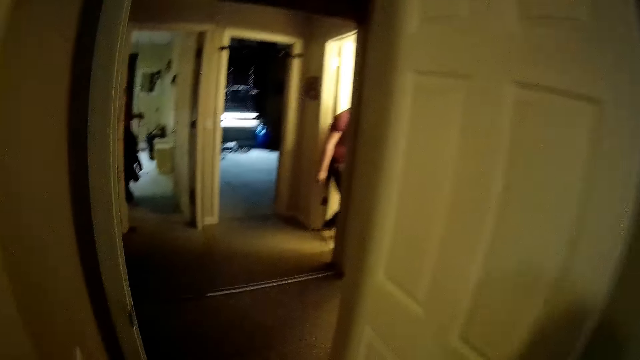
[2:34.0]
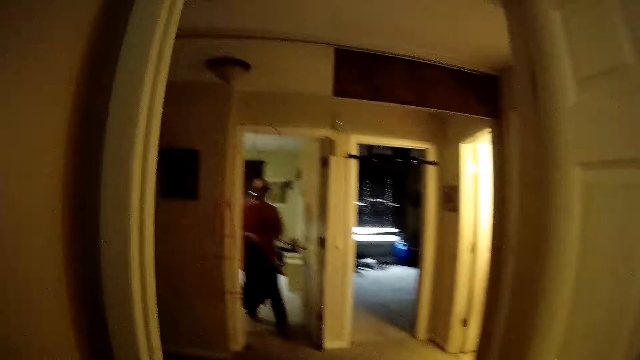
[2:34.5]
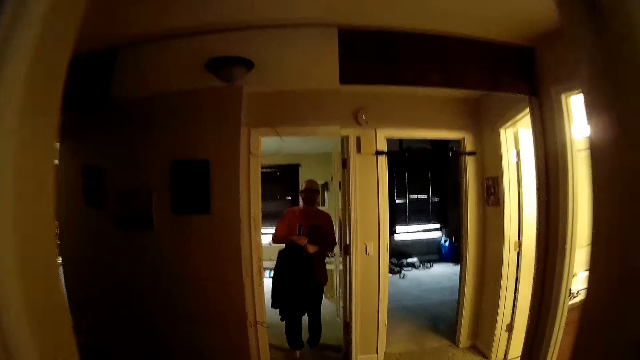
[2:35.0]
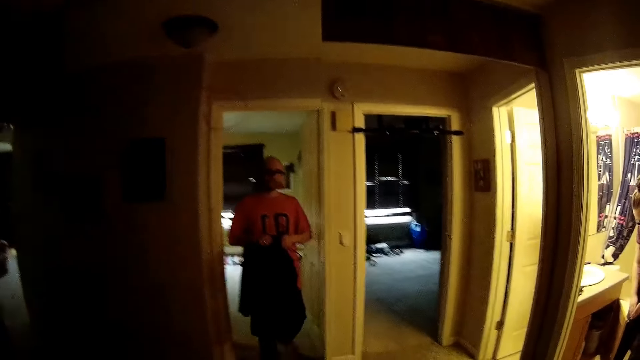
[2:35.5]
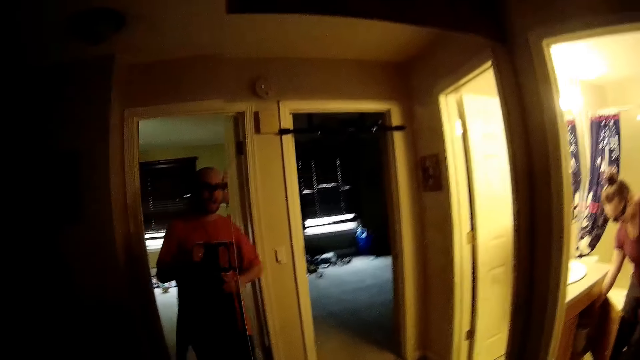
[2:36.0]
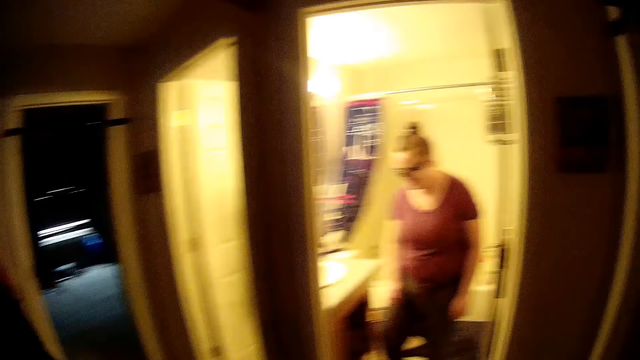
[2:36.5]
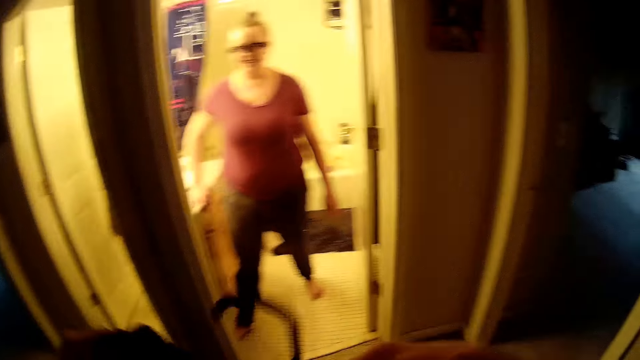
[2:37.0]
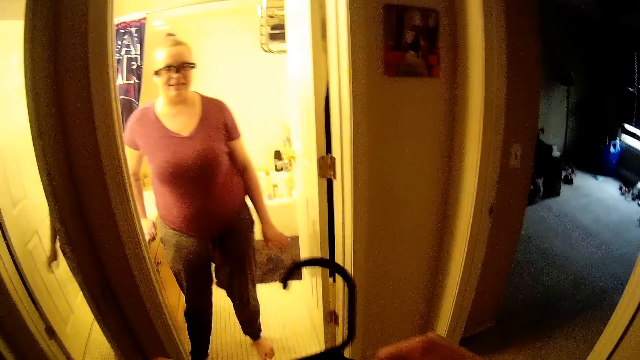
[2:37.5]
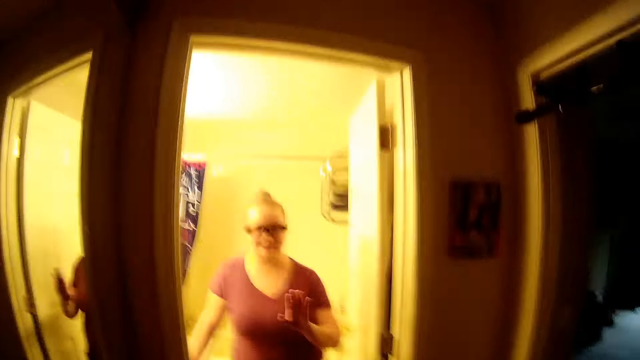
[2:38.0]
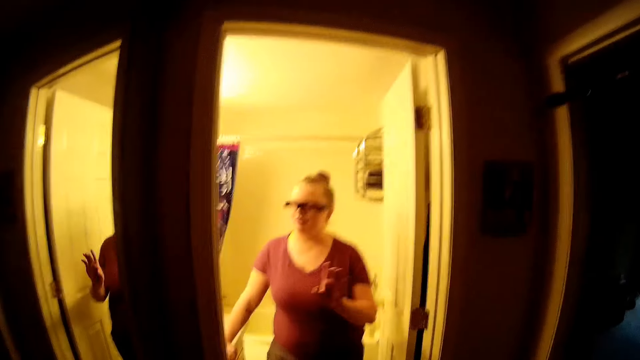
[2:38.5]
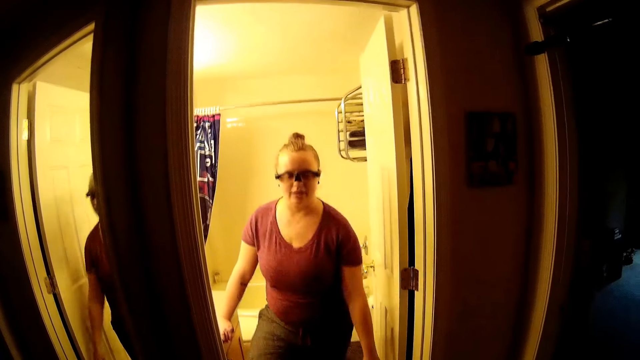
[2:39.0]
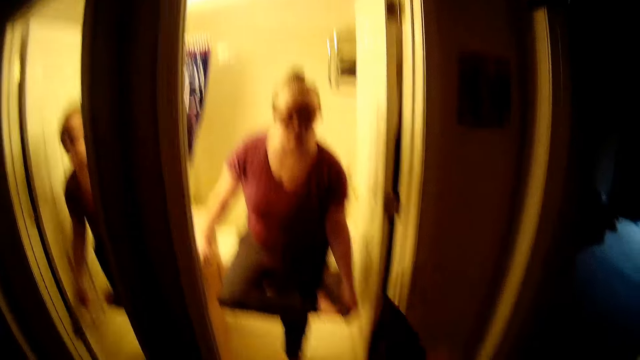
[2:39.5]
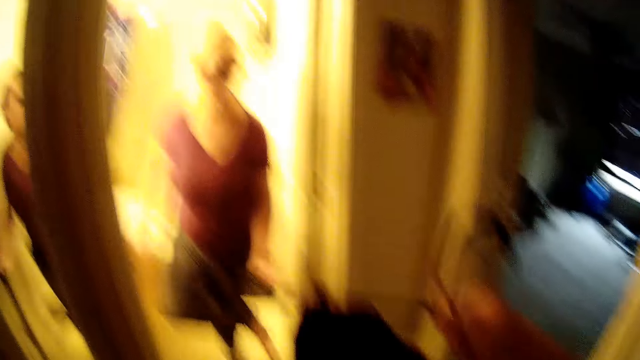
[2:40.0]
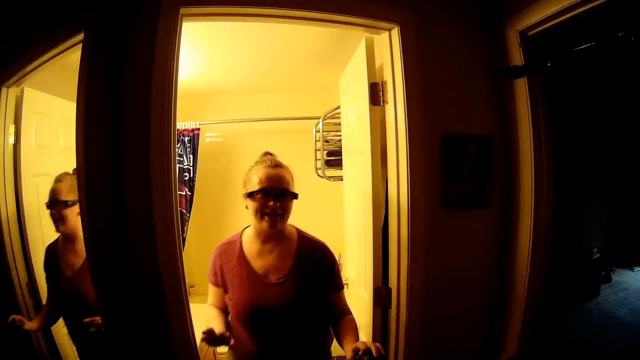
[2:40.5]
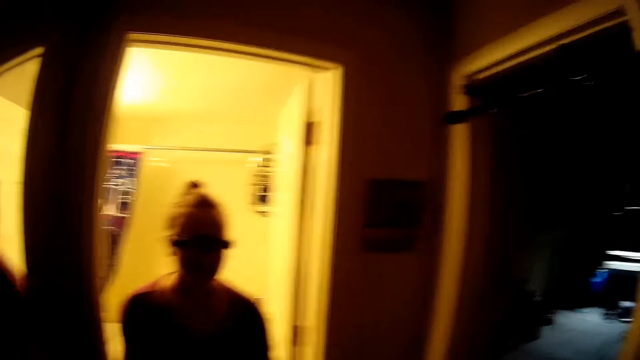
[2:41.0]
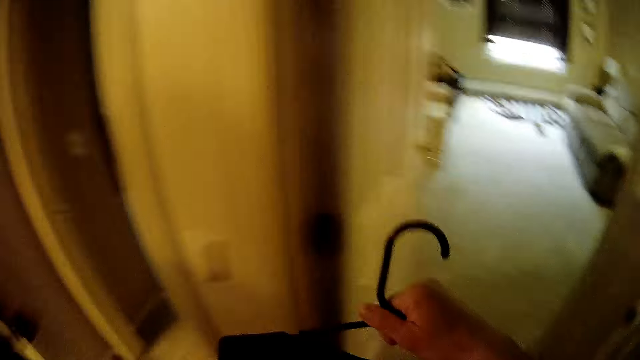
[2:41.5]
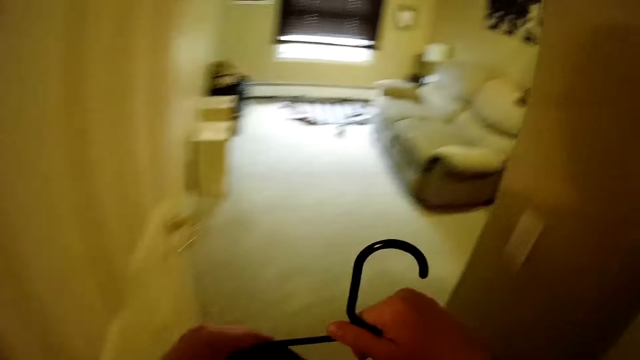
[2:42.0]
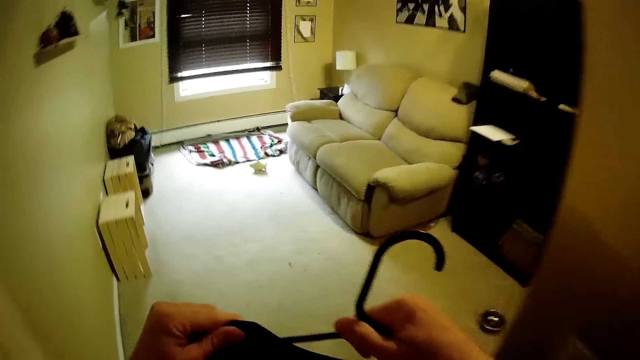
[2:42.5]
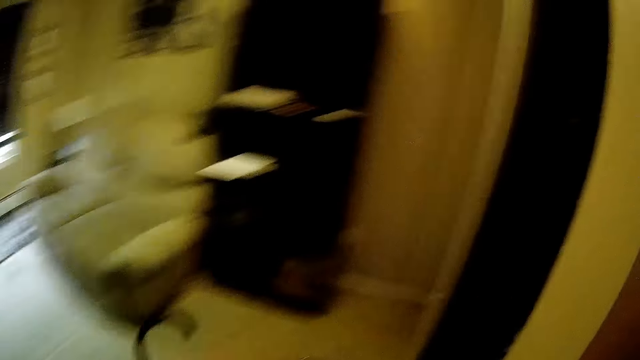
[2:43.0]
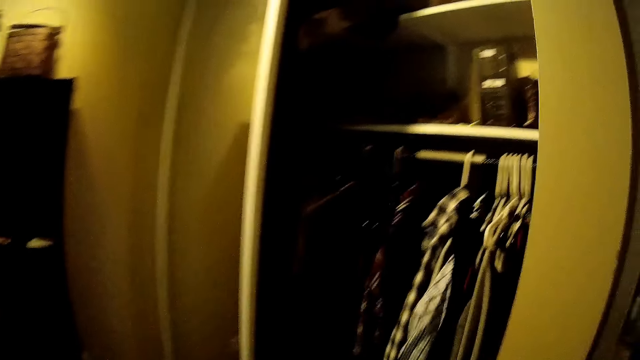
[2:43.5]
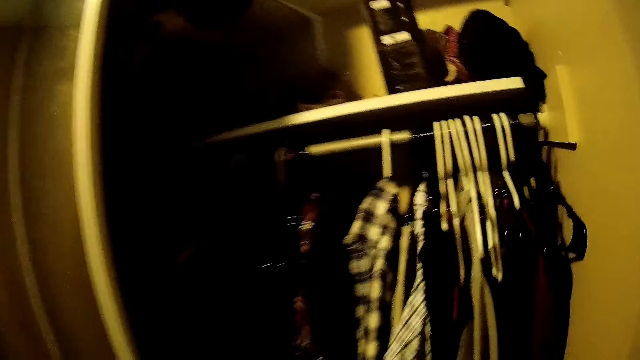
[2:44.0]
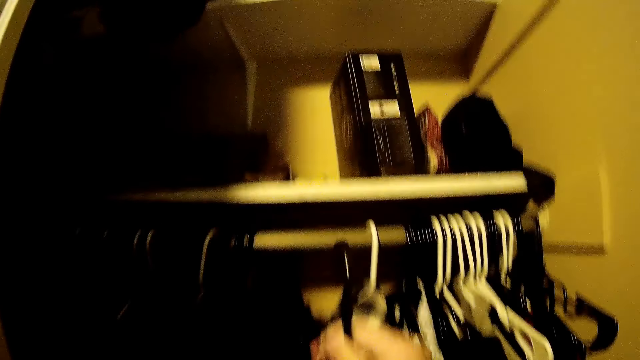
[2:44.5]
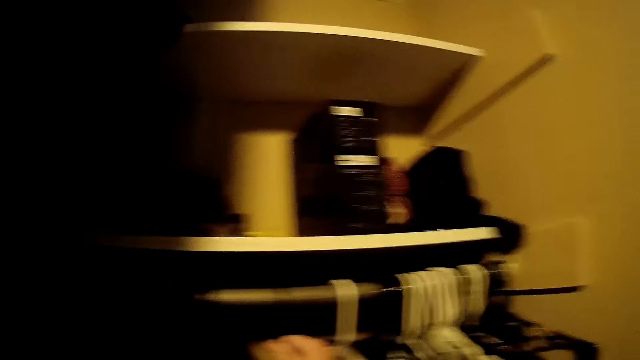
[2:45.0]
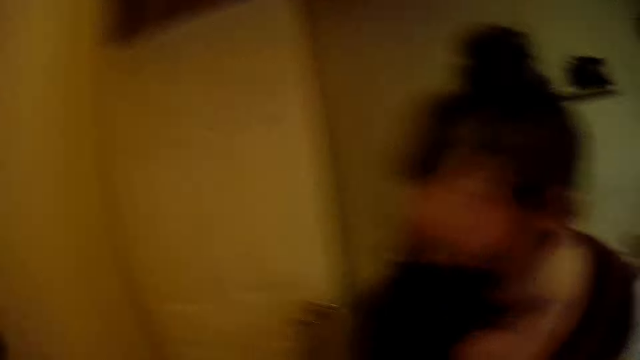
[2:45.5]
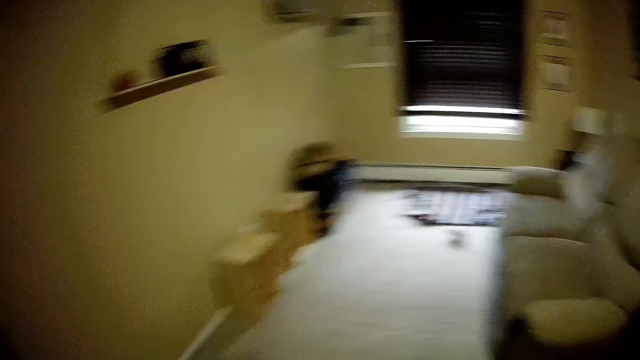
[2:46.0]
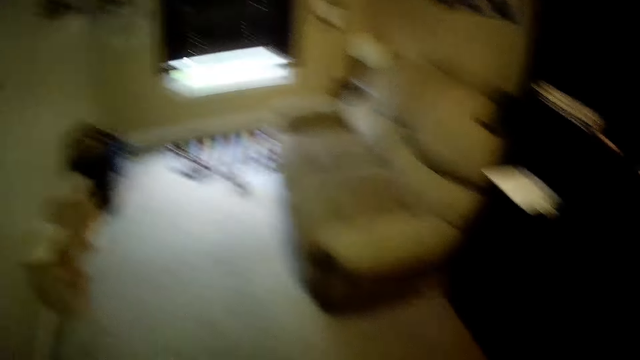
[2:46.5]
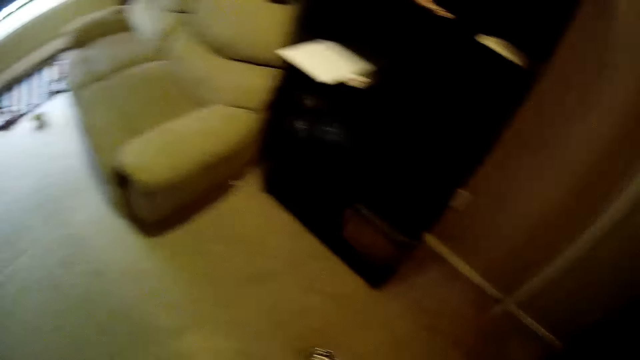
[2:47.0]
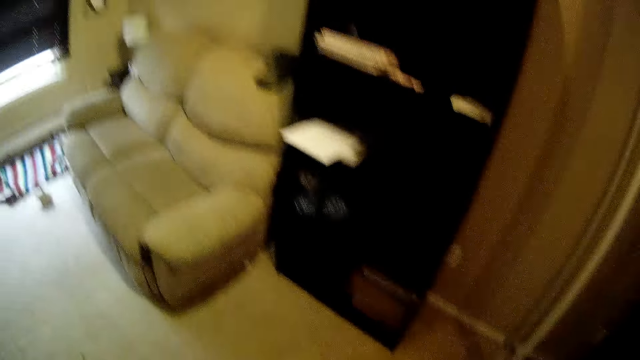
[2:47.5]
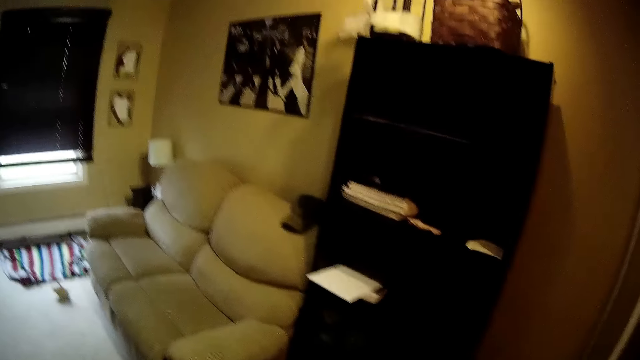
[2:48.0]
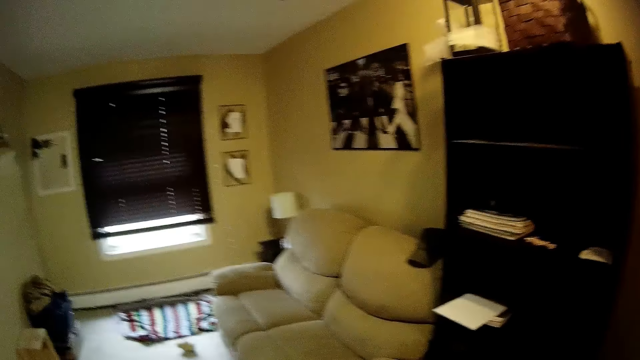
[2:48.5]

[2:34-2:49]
The camera wearer walks out of the room. The woman places her right hand on a bathroom counter. The camera wearer holds a hanger and talks to the woman. The woman picks up a black sock from her left foot with her left hand. The camera wearer walks around. He adjusts the black dress on the hanger with his left hand. He adjusts a shirt on a hanger in the wardrobe with his left hand. He hangs the black dress on the wardrobe with his right hand. He looks around.

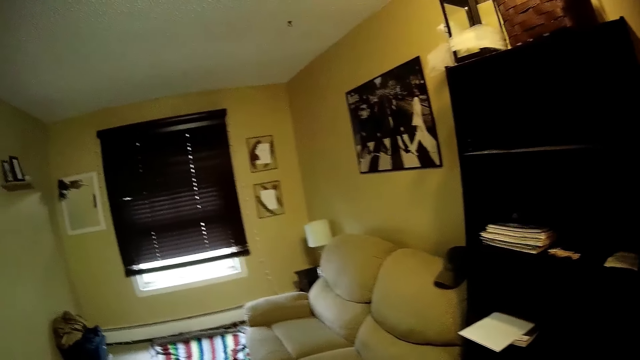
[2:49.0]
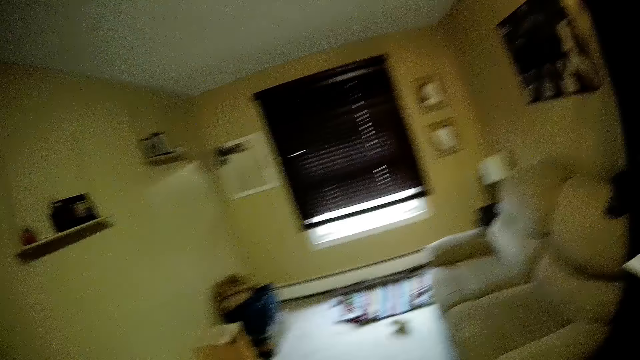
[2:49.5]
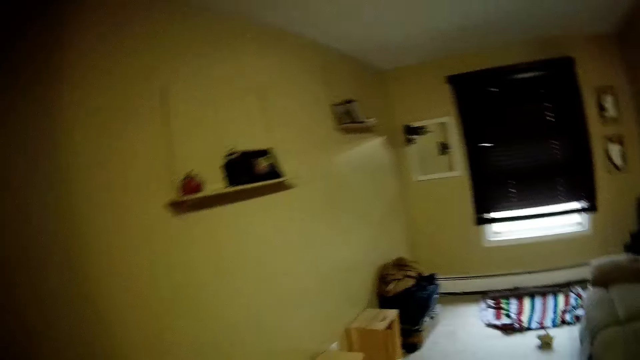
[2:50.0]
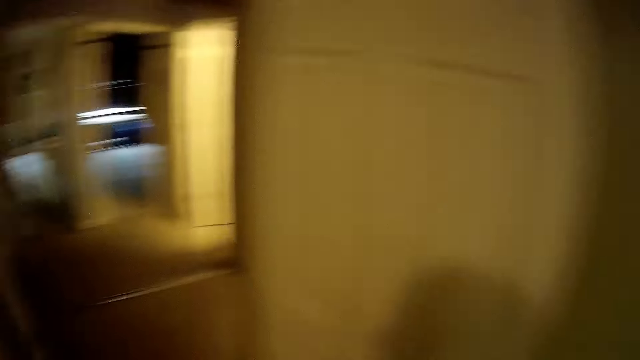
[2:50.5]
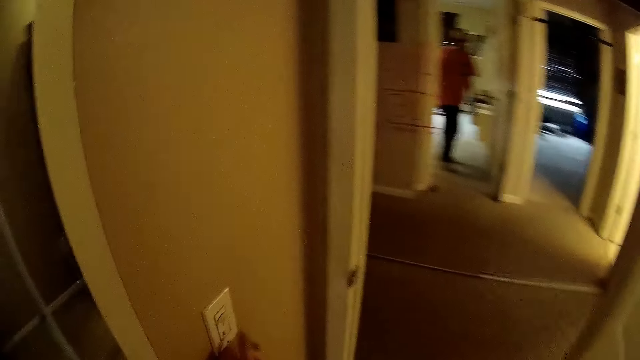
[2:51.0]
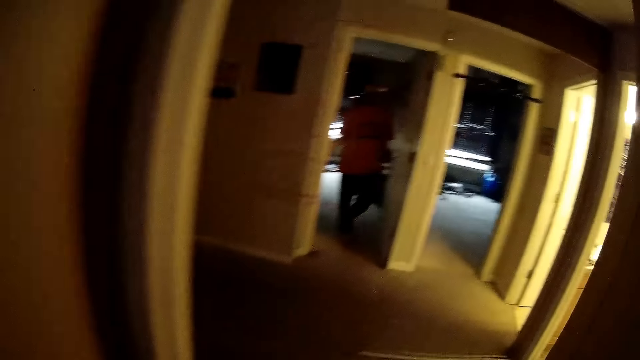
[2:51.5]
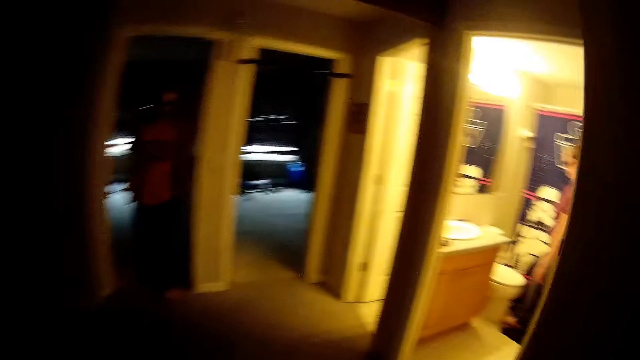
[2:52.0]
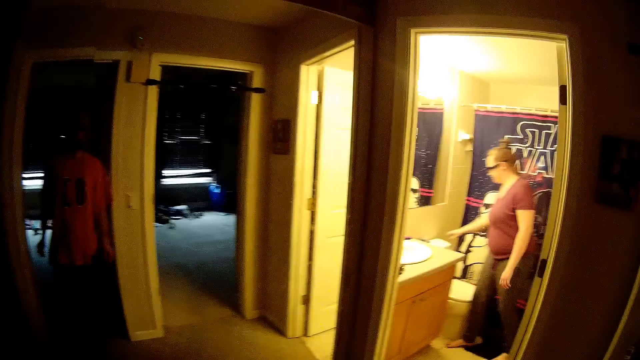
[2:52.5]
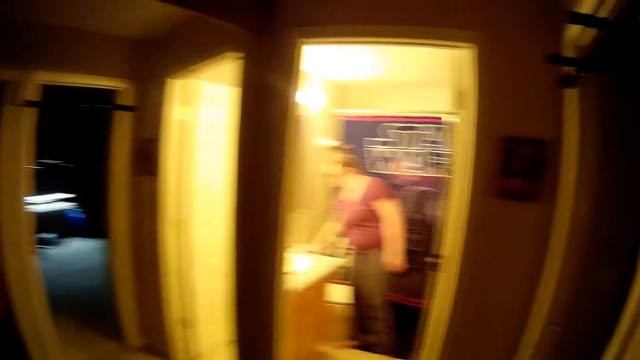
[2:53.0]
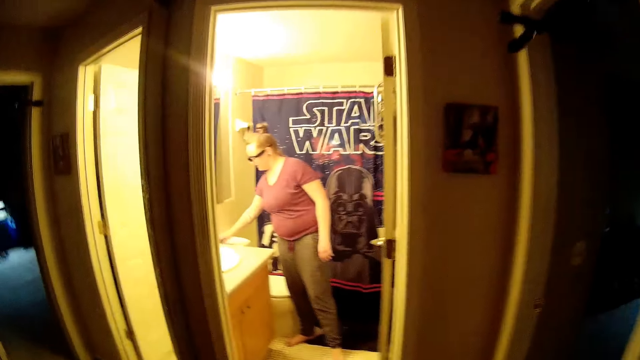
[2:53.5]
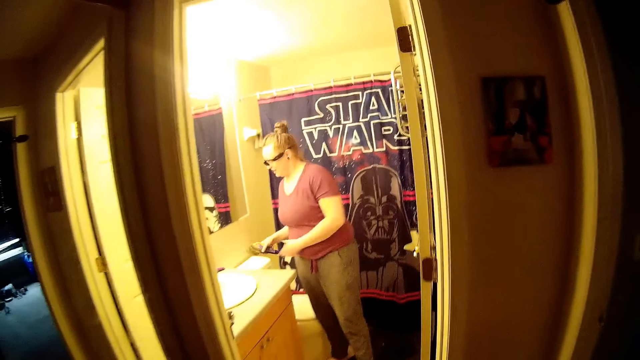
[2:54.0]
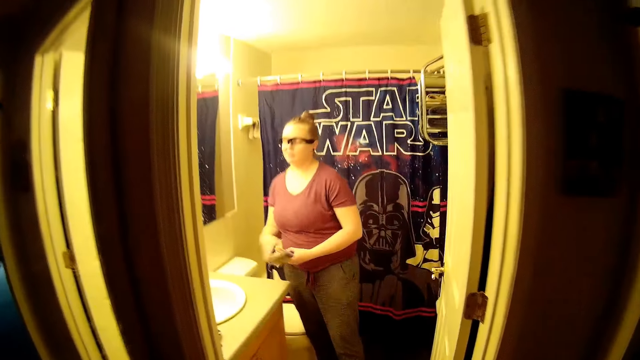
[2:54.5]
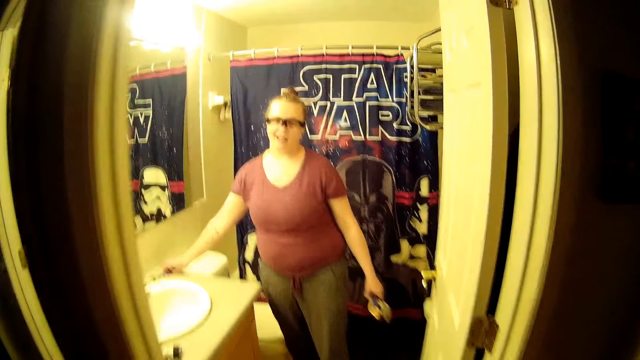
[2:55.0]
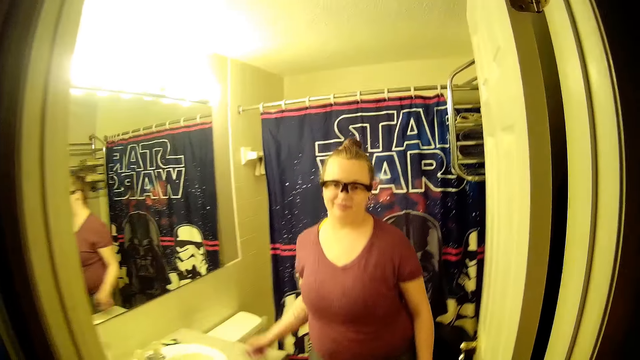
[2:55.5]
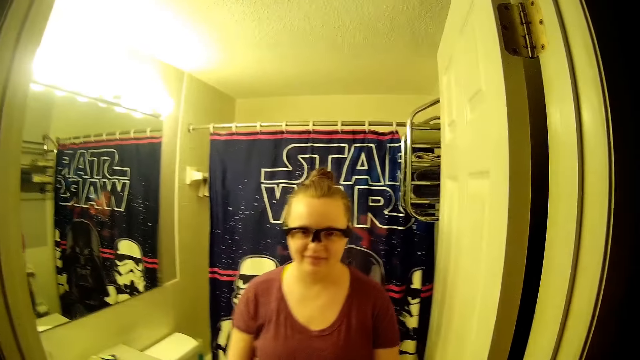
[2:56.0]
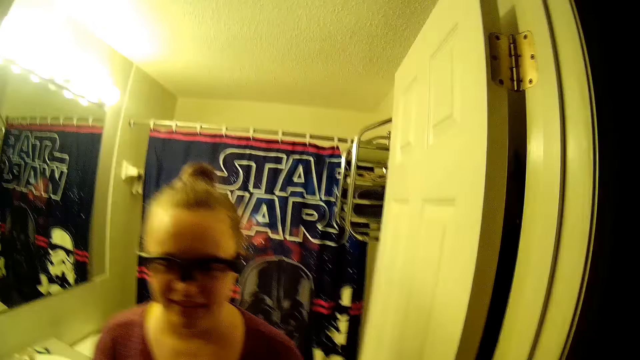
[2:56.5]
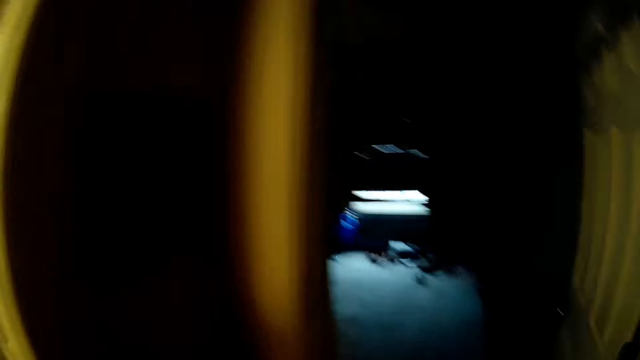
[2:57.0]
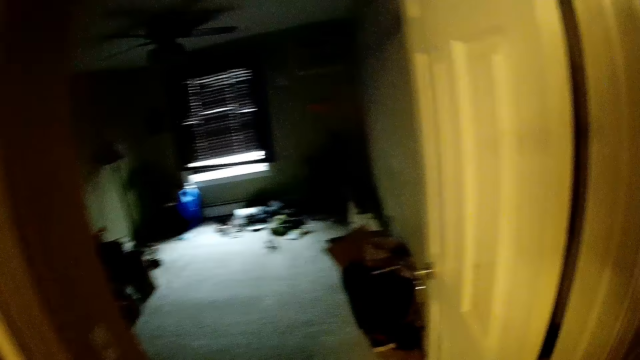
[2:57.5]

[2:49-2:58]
The woman picks up a hair comb from the bathroom counter with her right hand. The woman passes the hair comb from her right hand to her left hand. The woman picks up a black hair comb from the bathroom with her right hand. The camera wearer walks around and talks to the woman.
